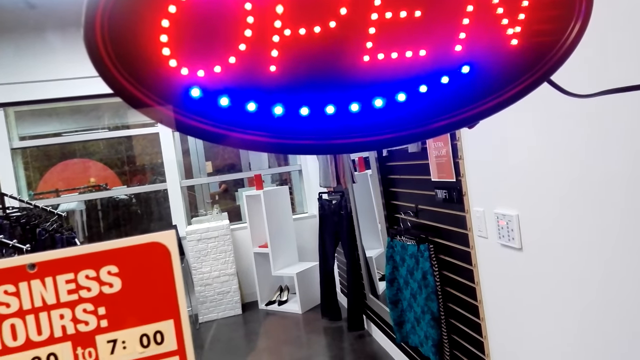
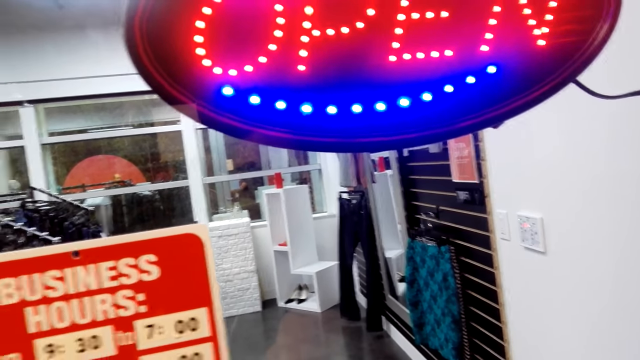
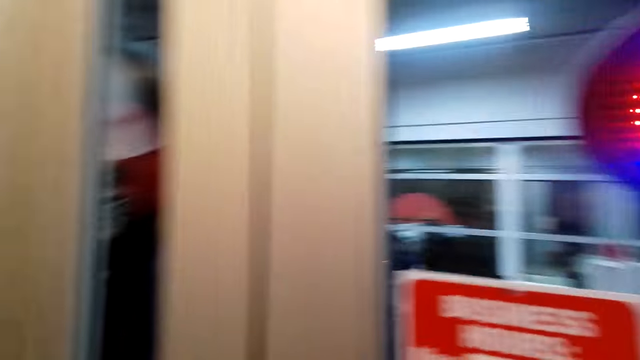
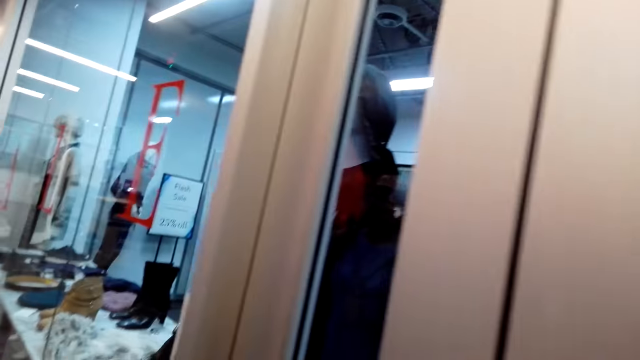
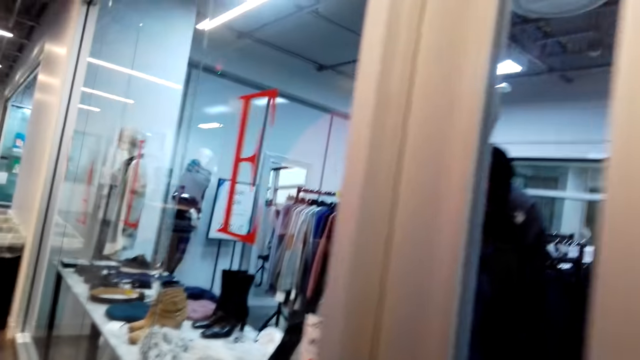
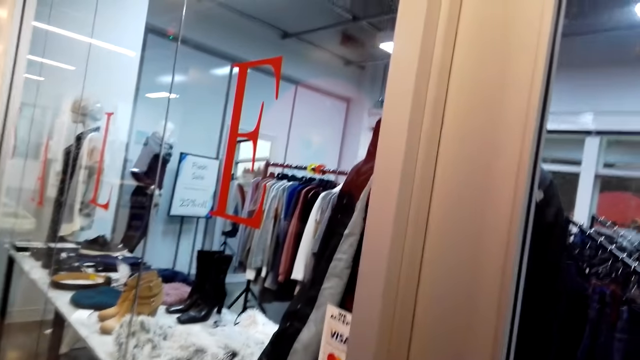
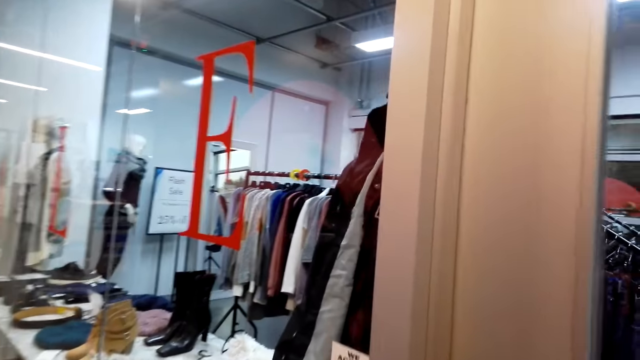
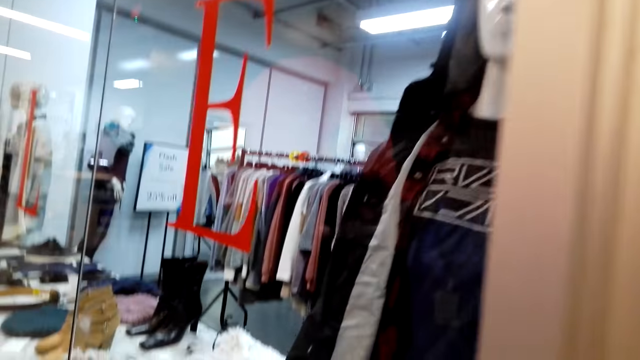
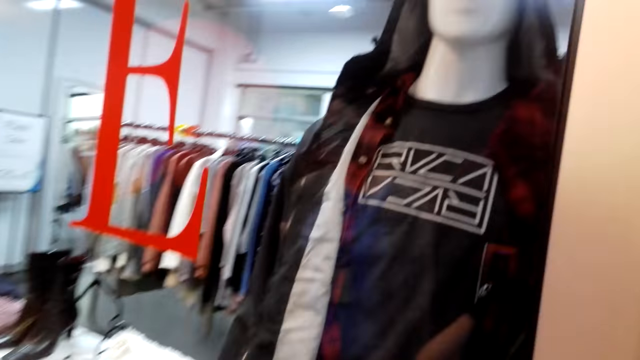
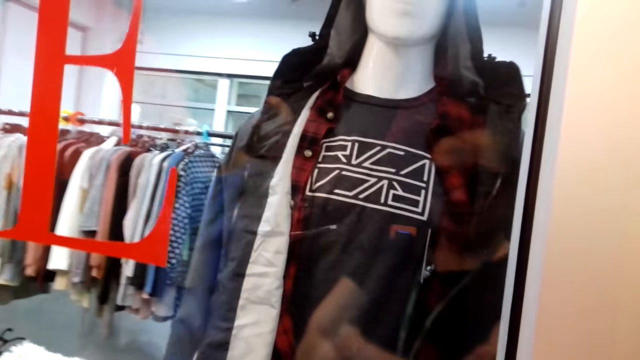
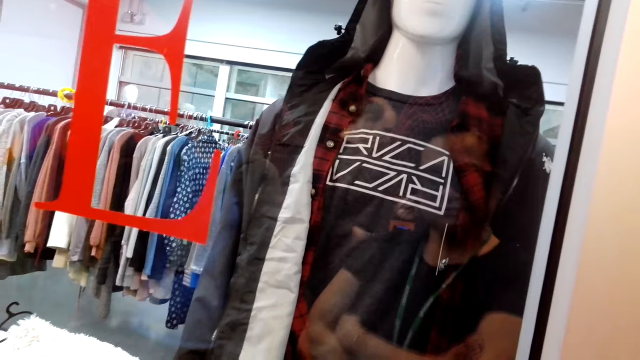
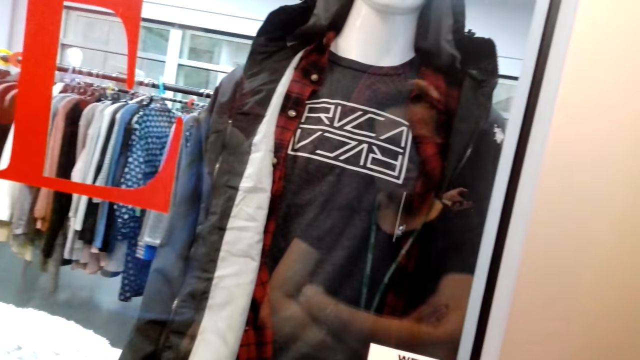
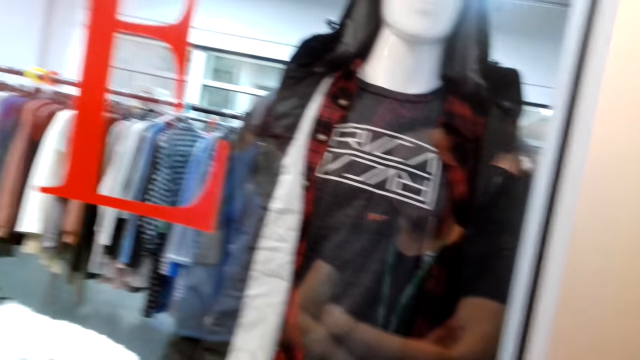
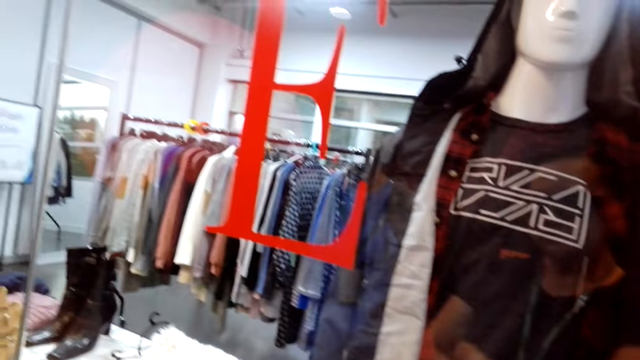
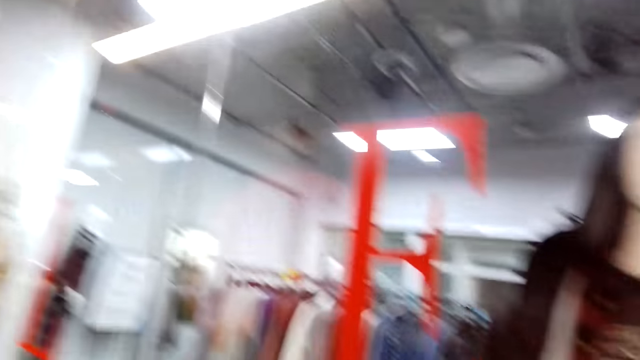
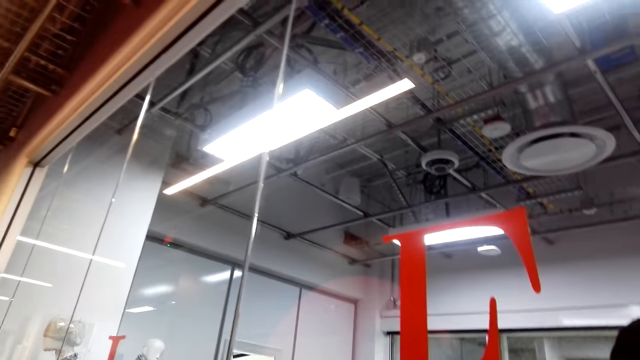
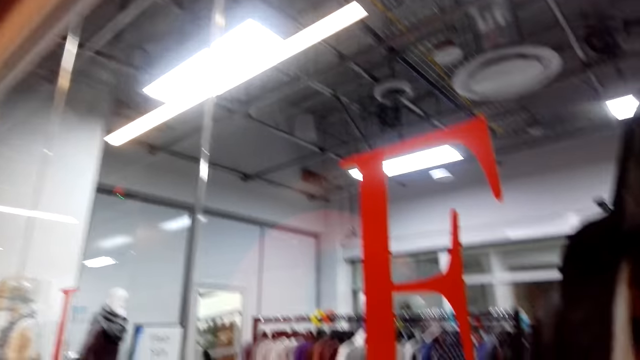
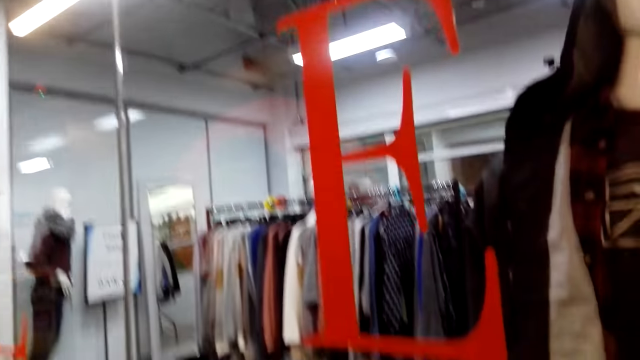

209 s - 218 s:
The camera wearer looks around the cloth store.

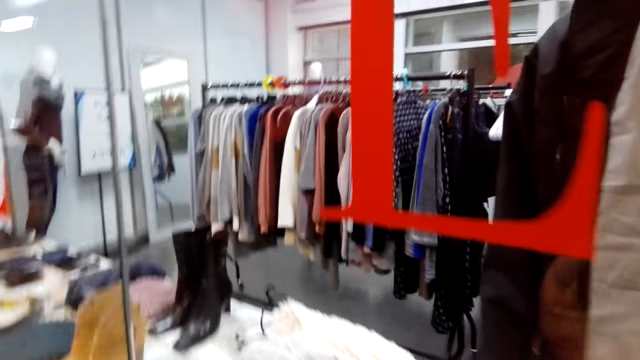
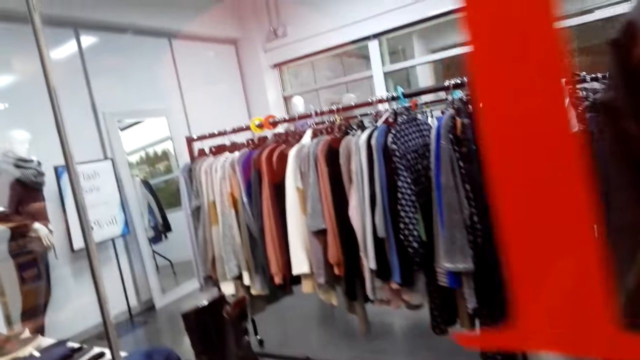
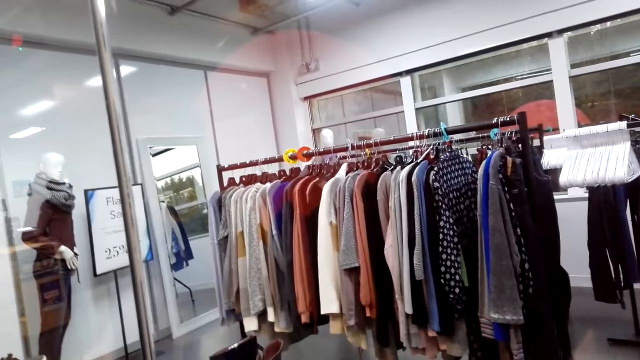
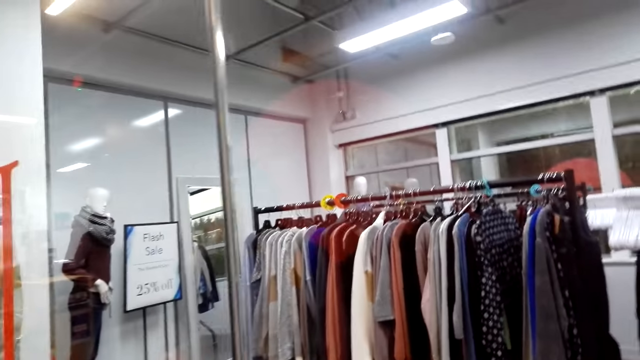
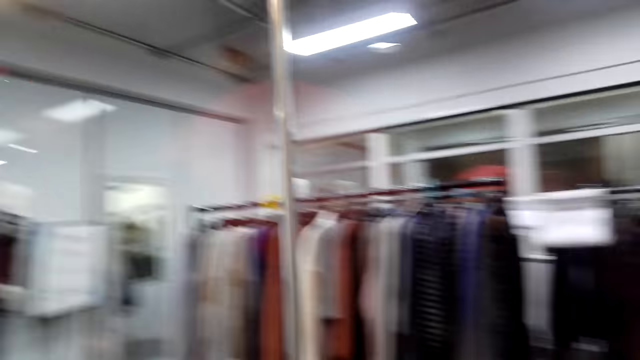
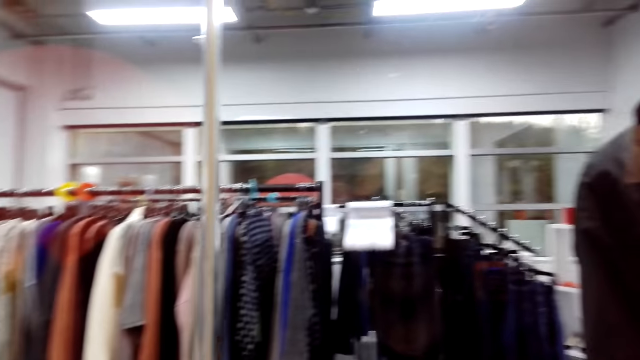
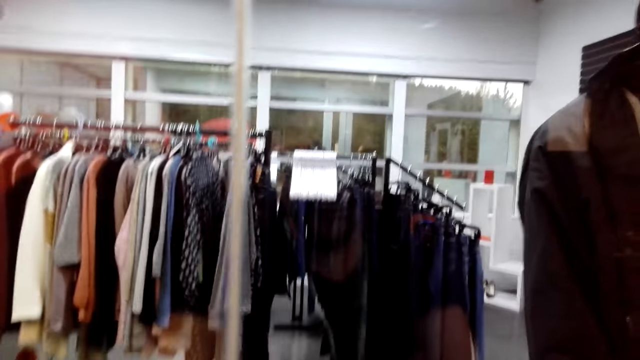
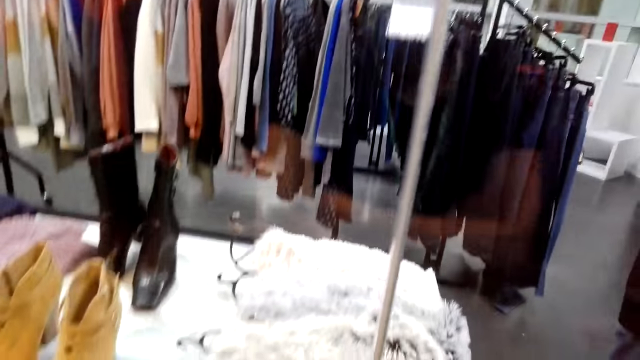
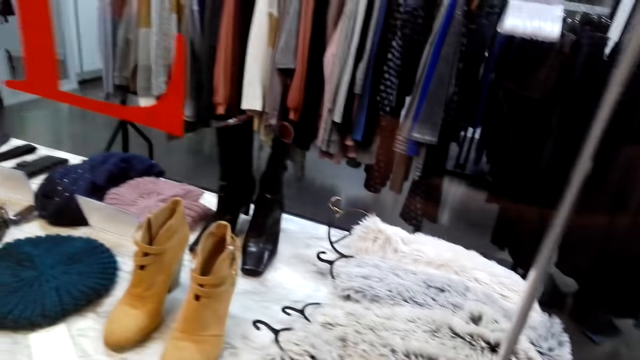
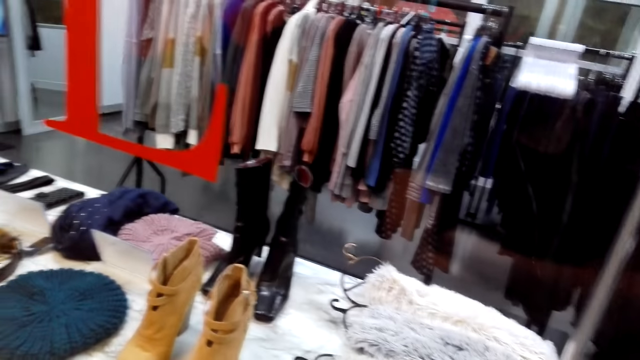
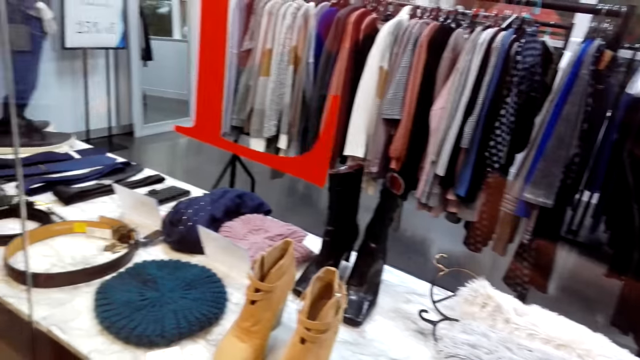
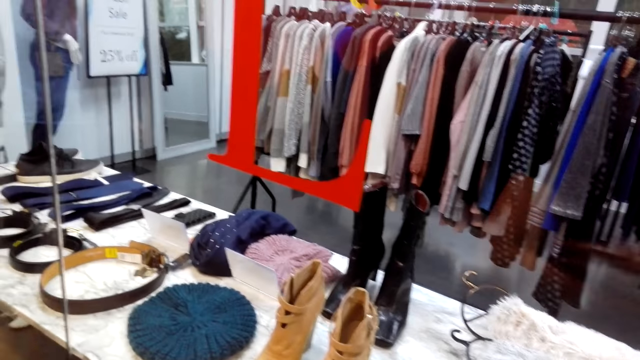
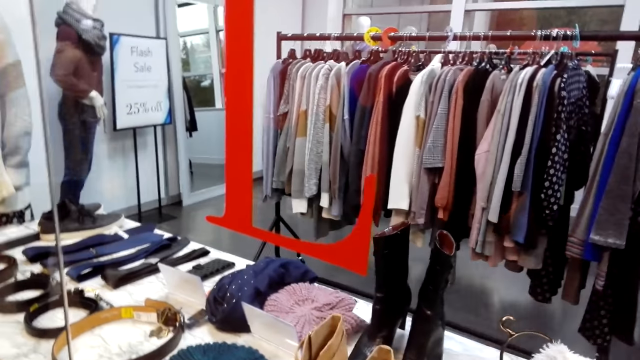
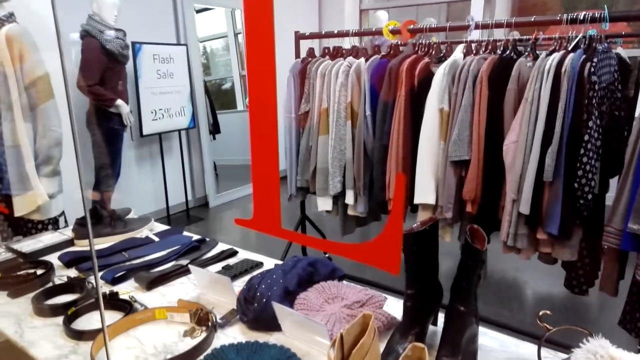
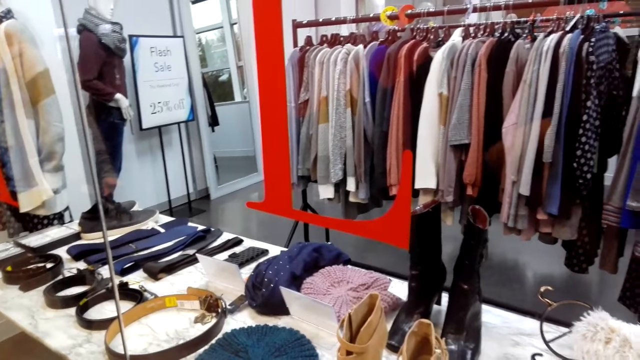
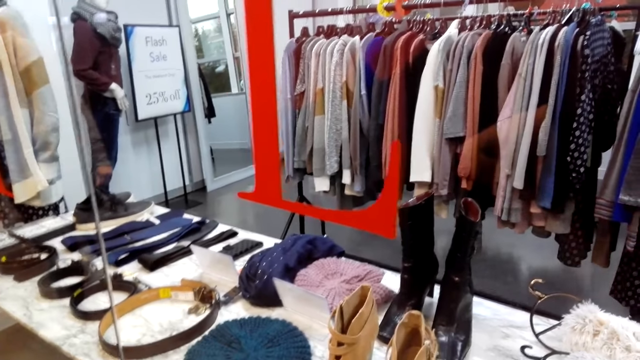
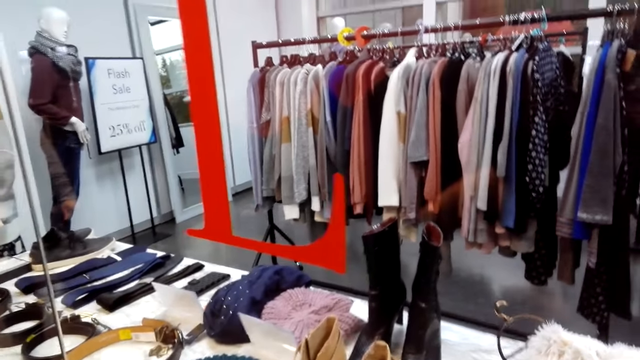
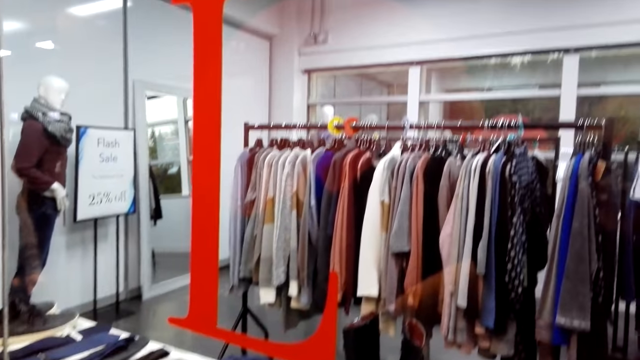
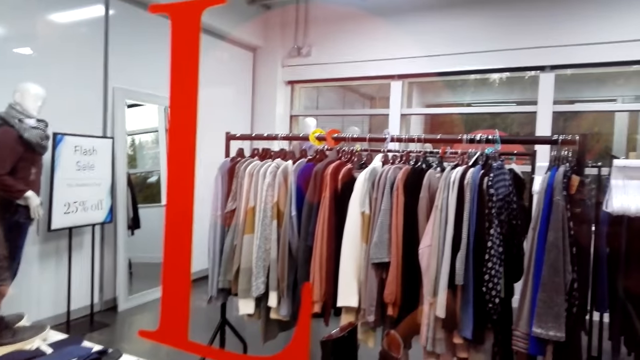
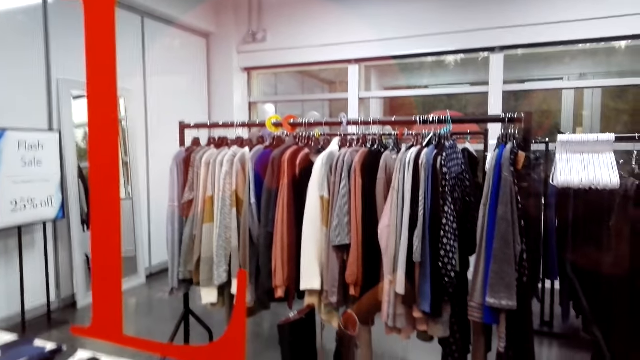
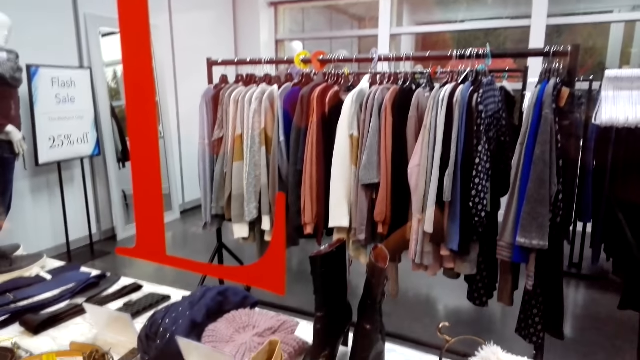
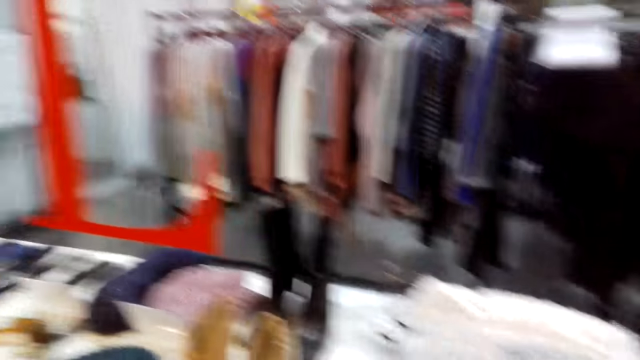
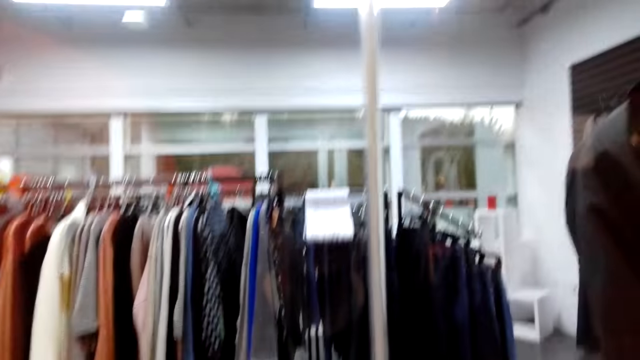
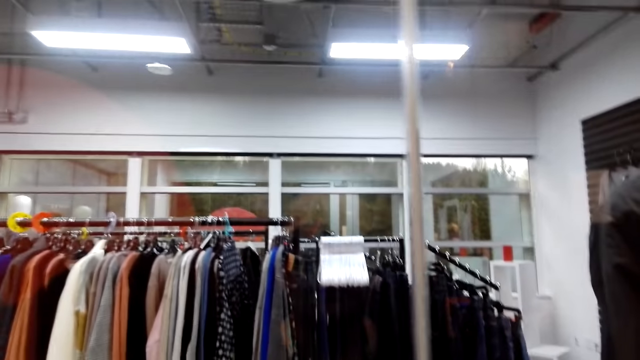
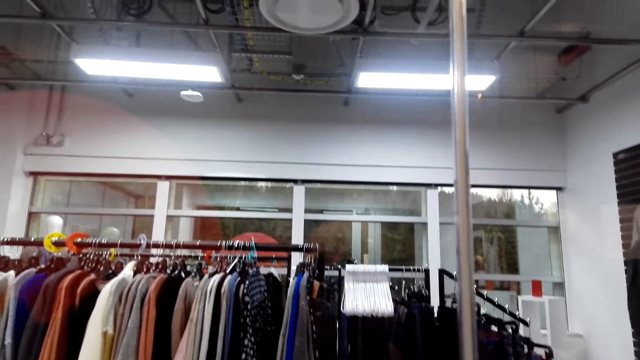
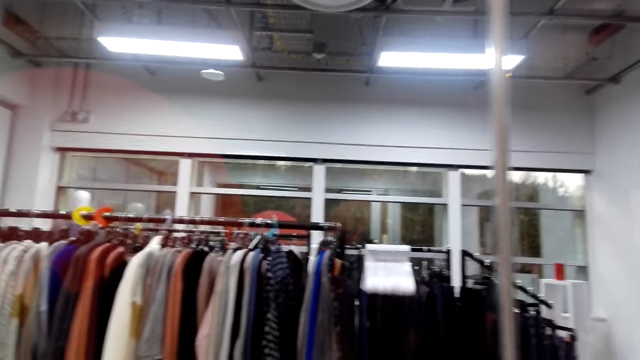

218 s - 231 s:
The camera wearer moves round the display.
